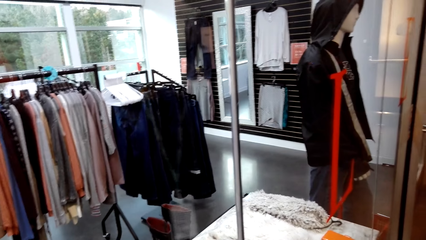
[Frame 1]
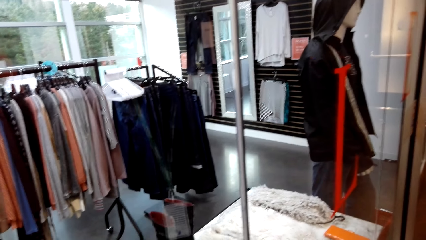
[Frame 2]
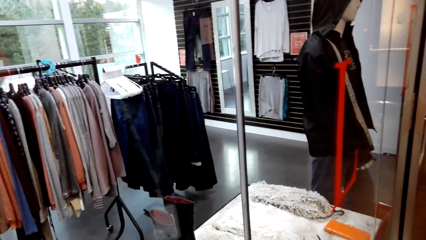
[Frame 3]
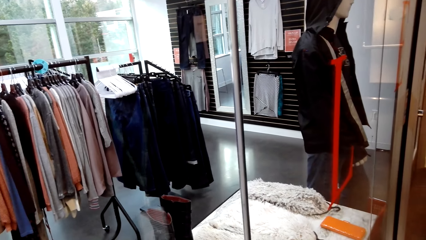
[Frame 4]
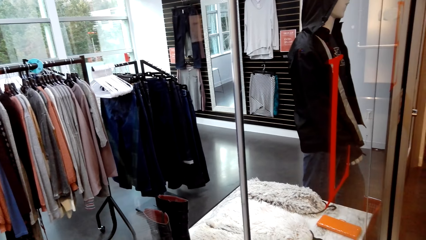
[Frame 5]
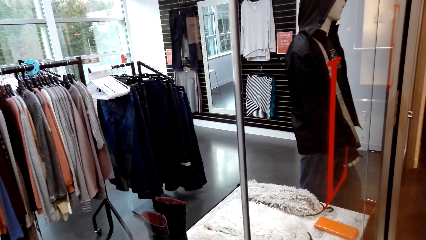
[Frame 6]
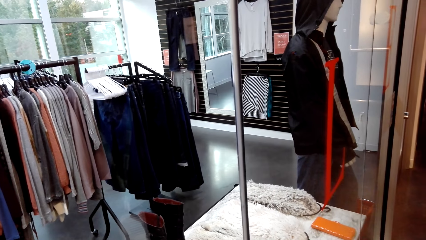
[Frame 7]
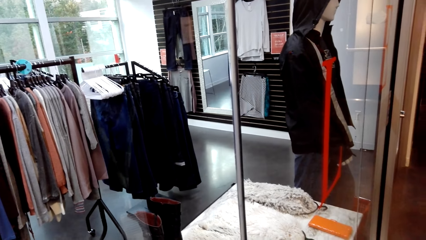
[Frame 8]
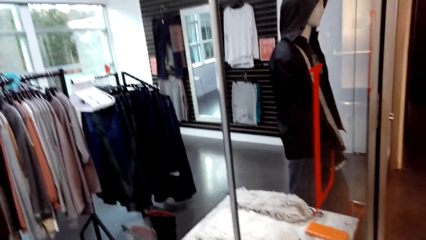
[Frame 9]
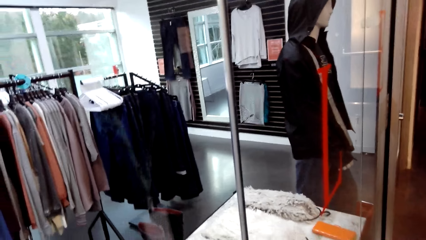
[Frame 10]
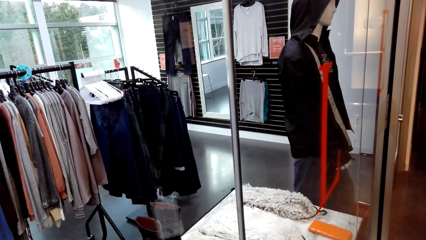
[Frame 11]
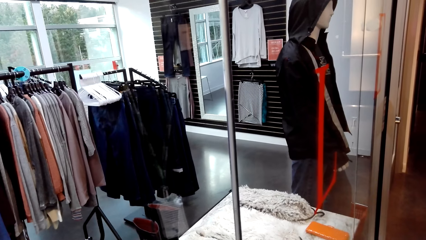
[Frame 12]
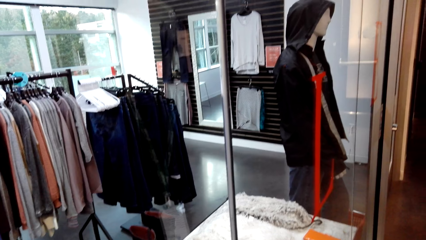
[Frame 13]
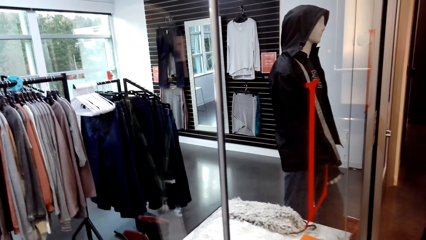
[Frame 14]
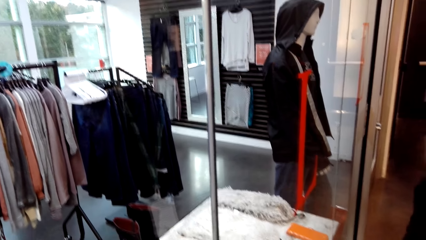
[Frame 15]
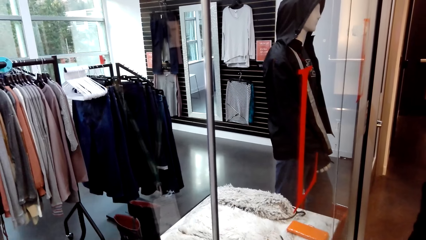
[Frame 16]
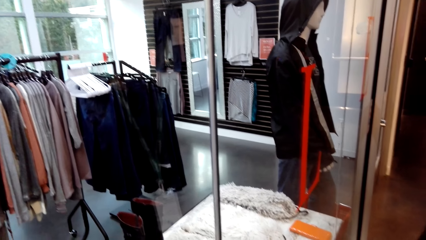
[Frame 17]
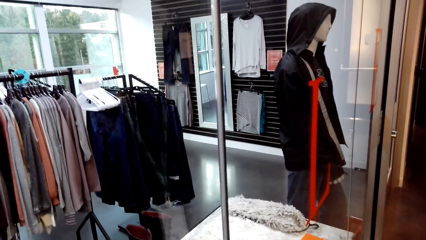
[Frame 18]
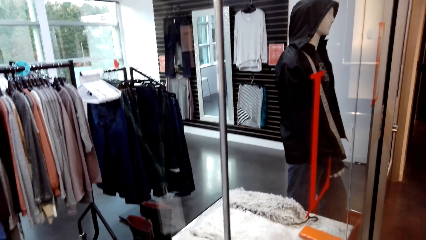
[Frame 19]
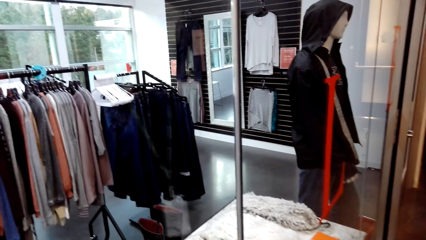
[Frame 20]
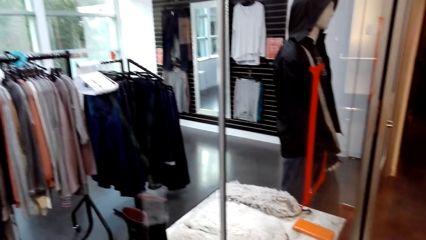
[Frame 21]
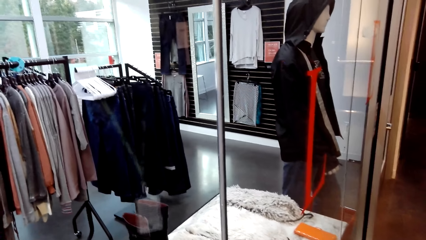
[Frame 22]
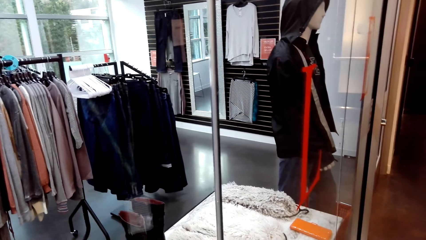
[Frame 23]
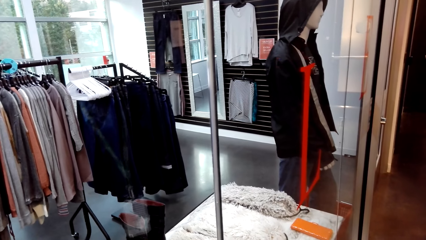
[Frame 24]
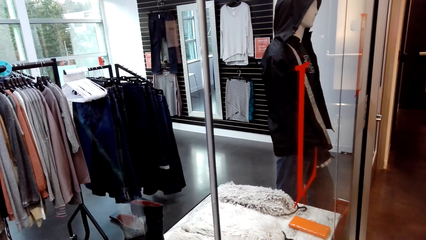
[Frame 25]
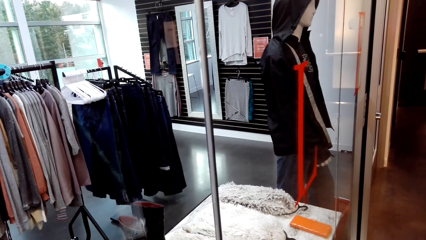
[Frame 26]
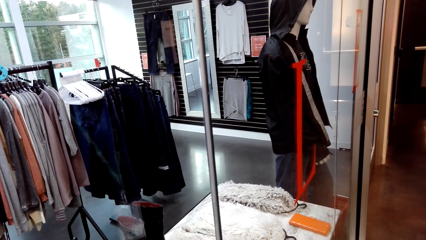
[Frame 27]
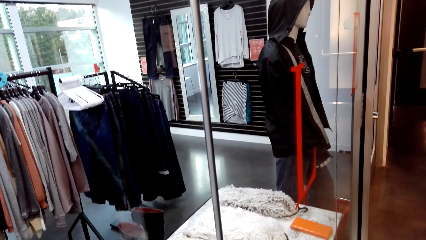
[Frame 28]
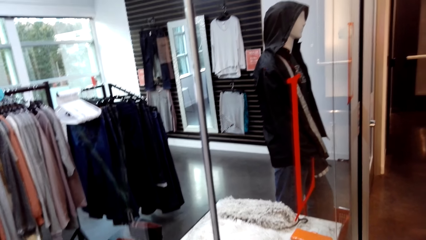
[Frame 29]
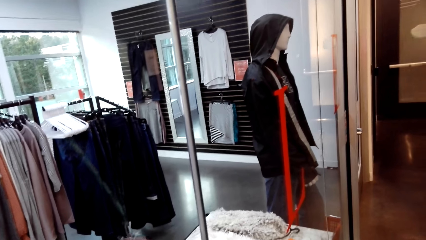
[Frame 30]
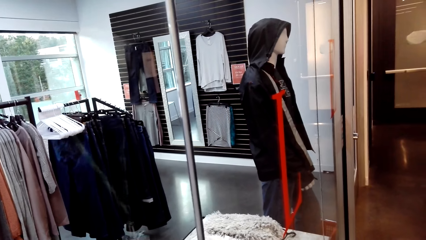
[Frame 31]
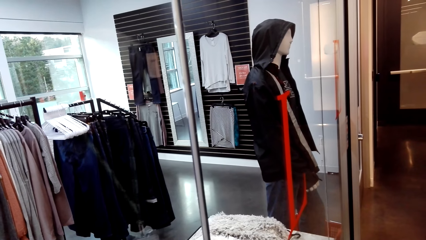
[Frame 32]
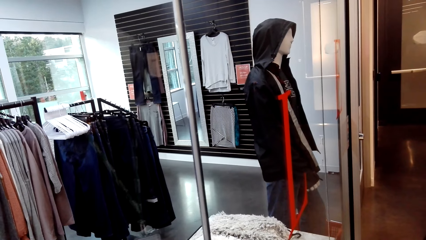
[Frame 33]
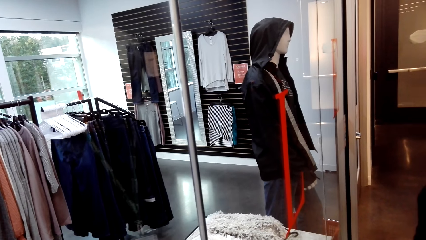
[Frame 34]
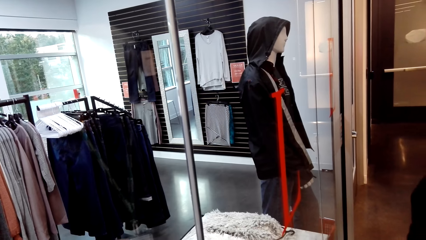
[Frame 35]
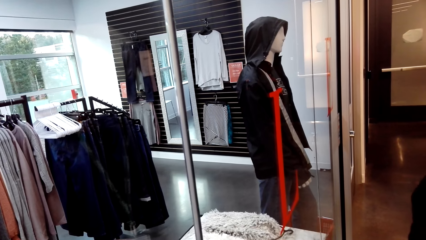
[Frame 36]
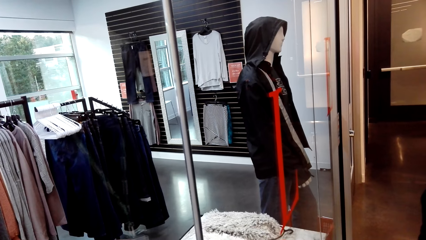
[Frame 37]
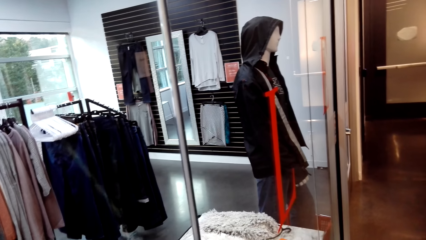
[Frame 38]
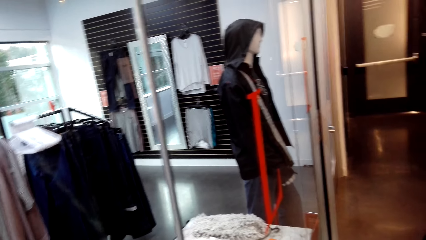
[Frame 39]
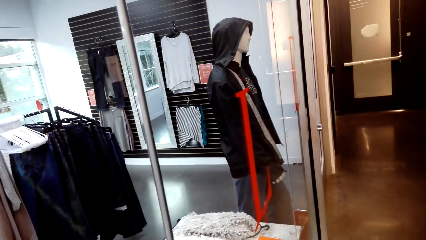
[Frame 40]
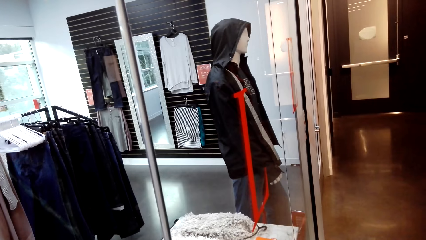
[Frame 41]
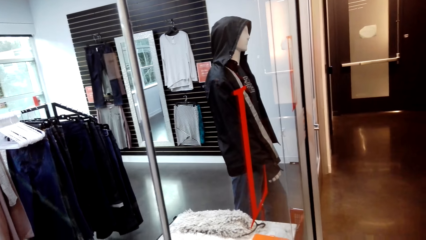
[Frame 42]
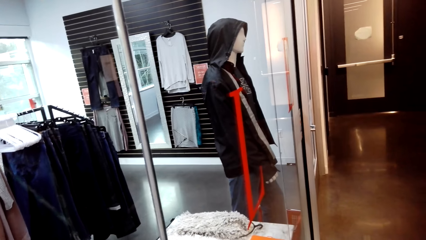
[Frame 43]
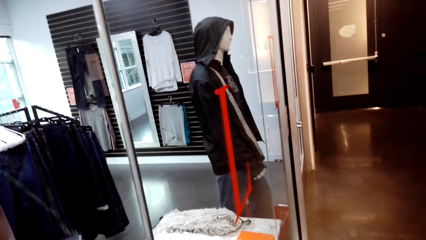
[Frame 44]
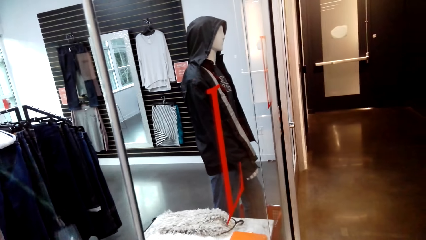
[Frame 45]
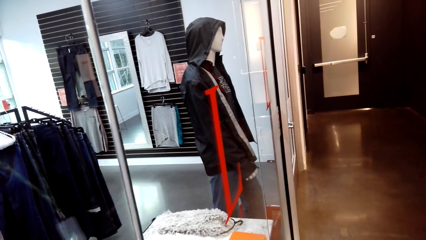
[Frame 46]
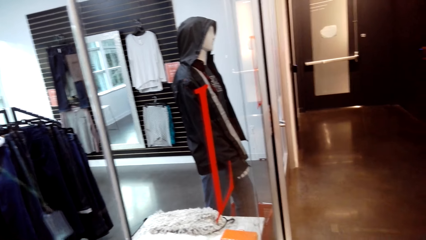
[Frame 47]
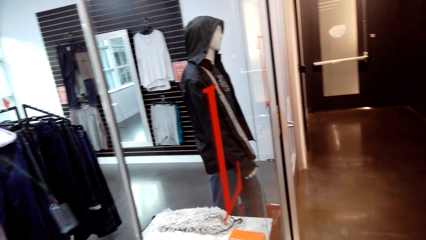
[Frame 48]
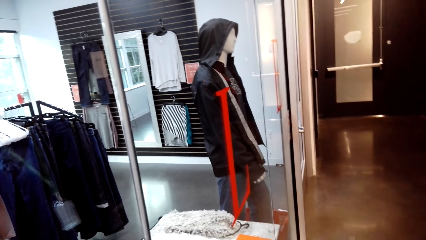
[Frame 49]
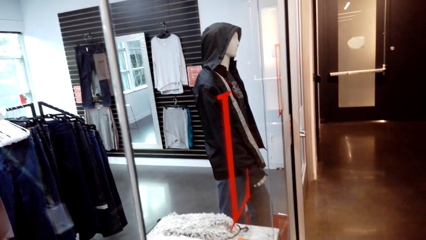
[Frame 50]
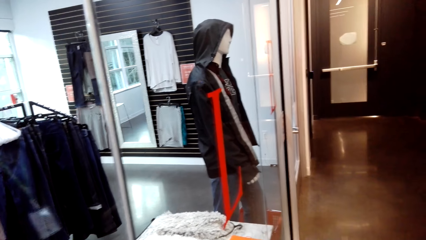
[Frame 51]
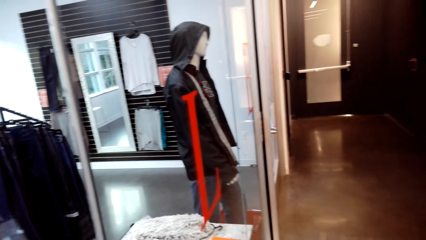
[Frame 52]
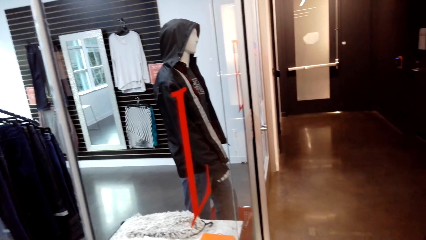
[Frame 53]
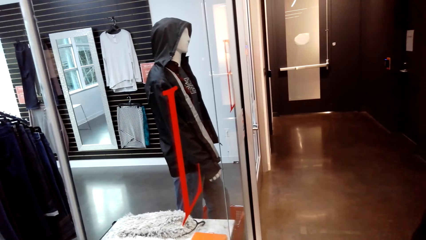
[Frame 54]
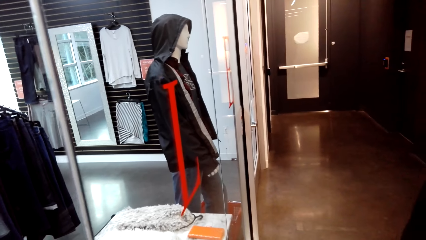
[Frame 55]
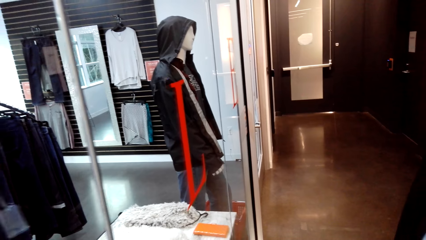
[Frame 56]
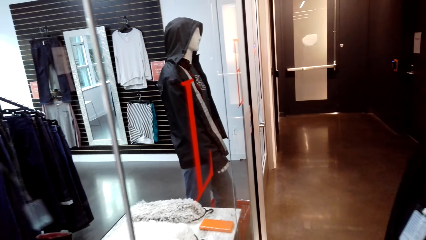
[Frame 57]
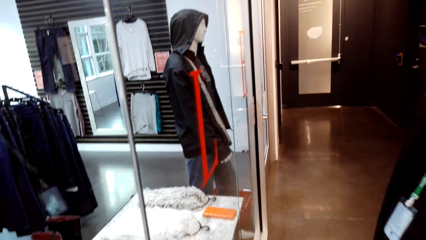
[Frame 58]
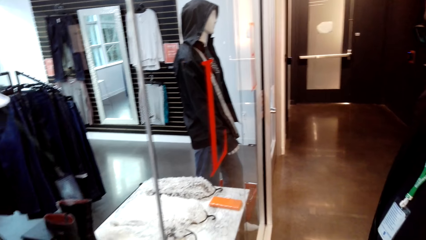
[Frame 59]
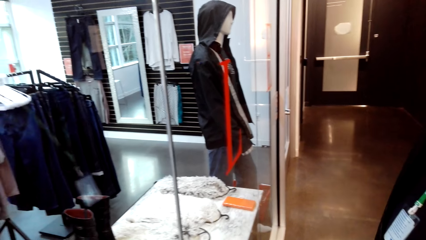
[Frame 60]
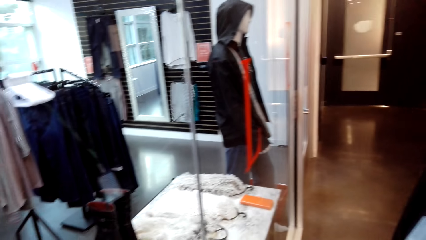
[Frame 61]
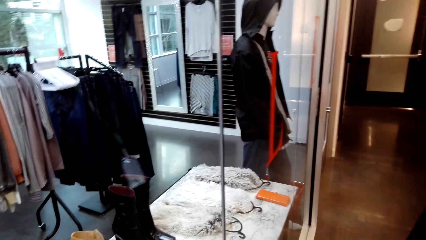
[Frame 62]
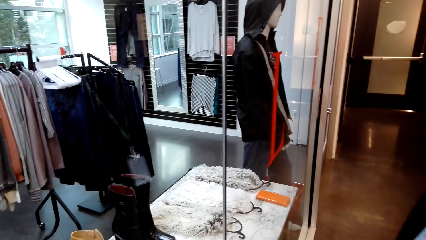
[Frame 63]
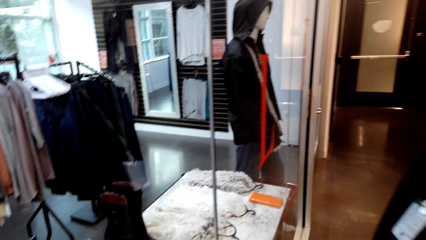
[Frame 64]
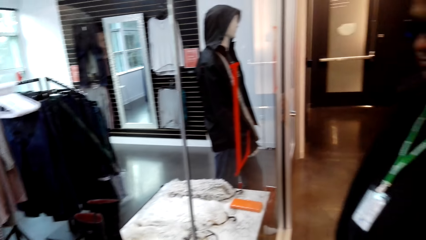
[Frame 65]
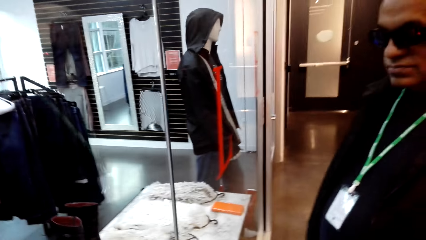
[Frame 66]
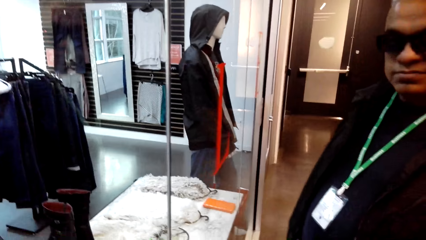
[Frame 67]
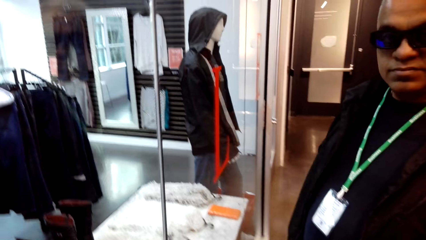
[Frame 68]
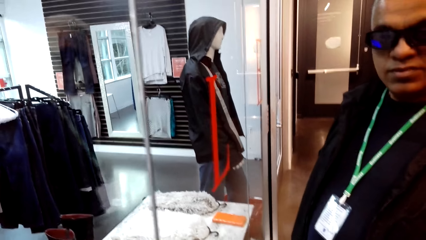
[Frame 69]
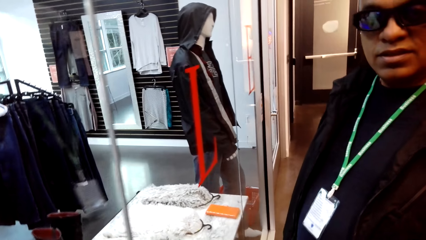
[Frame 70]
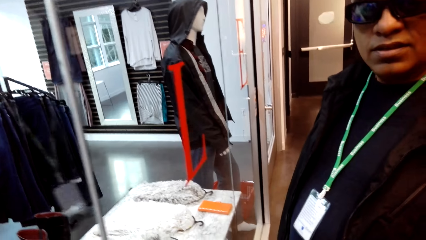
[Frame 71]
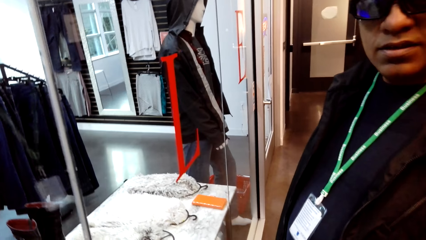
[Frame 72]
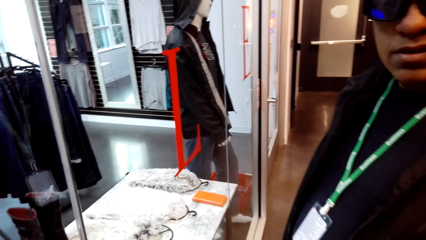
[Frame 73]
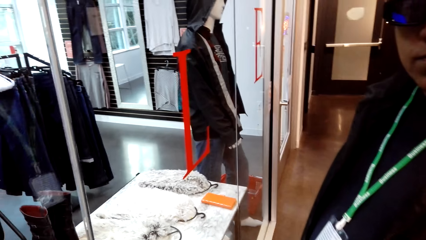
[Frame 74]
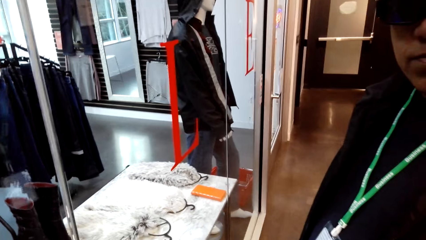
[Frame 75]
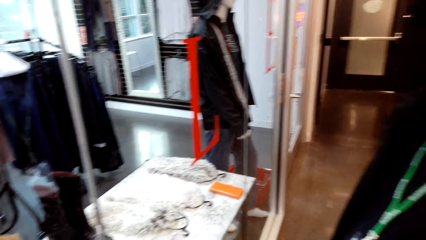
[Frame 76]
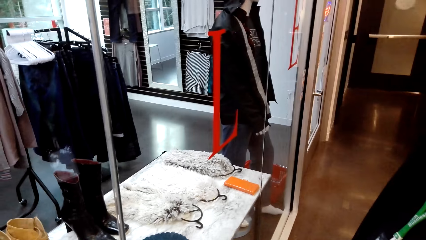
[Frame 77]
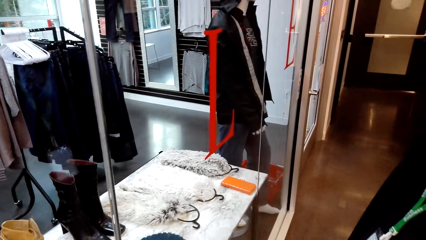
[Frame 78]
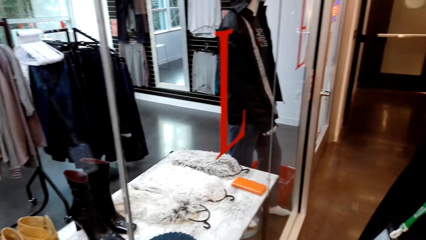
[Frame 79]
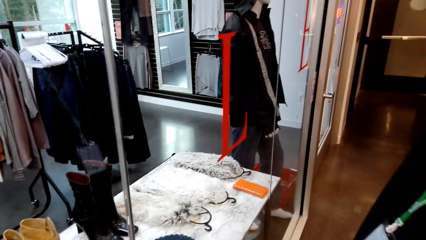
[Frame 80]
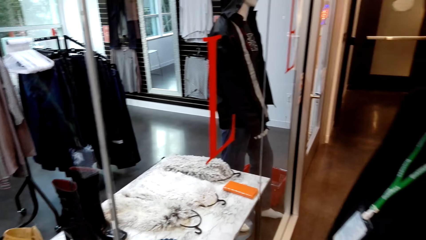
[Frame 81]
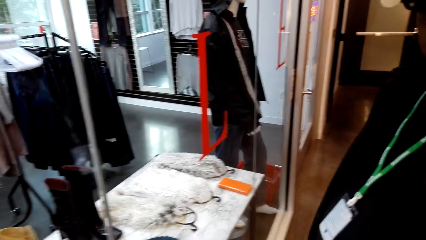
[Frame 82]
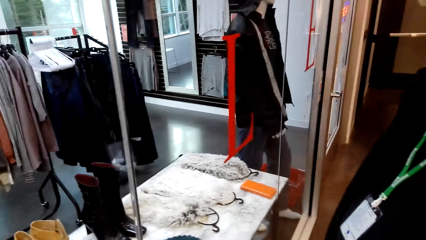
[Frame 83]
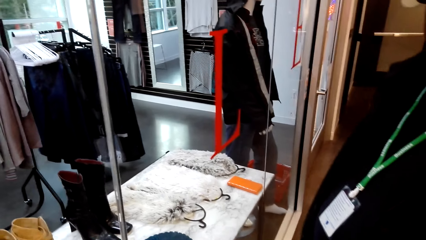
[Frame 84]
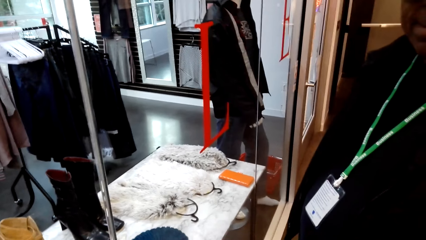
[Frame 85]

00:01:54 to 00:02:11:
The camera wearer talks to a man. The man talks to the camera wearer. The camera wearer stands in the store. The man stands in the store.
